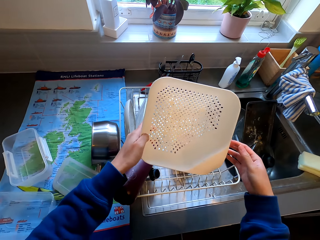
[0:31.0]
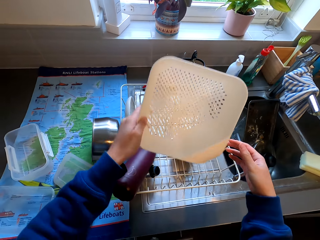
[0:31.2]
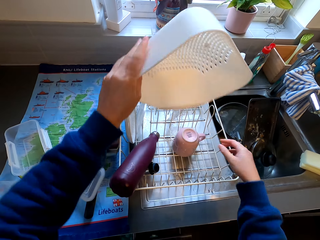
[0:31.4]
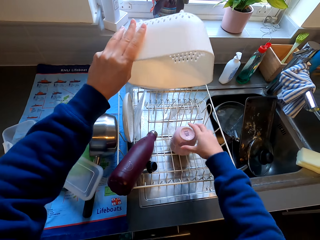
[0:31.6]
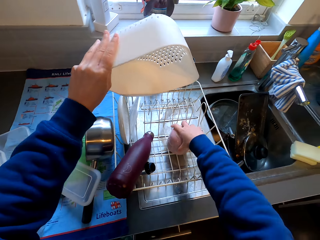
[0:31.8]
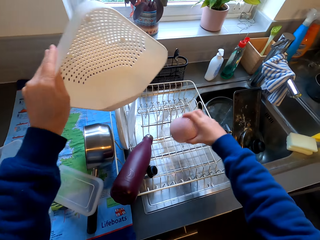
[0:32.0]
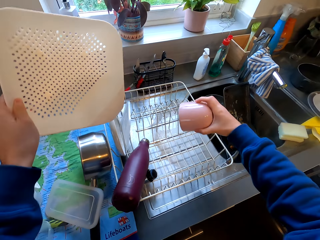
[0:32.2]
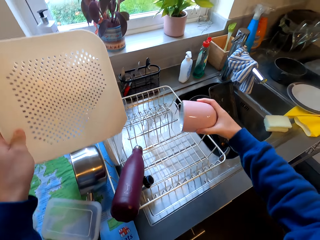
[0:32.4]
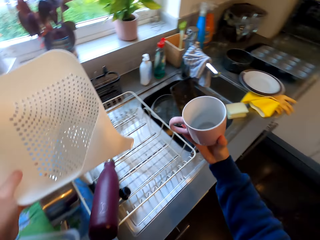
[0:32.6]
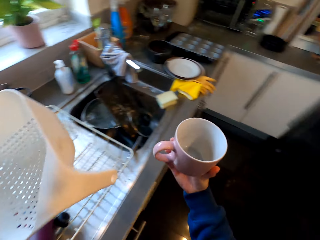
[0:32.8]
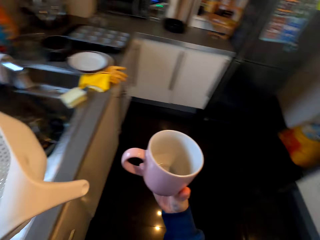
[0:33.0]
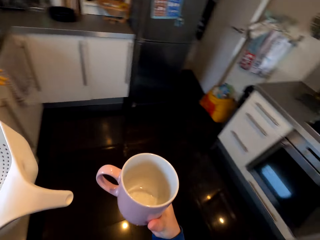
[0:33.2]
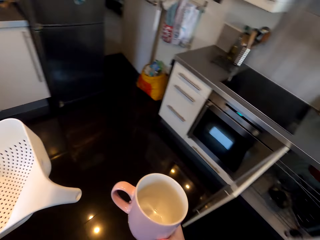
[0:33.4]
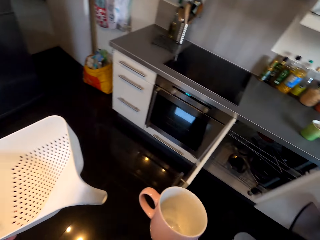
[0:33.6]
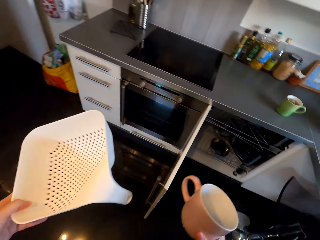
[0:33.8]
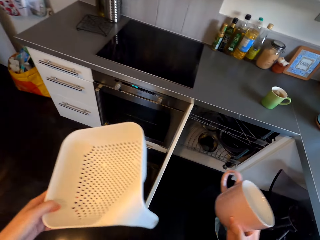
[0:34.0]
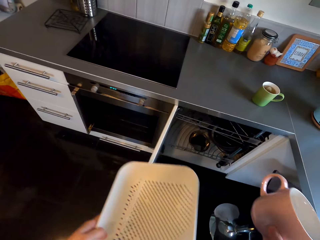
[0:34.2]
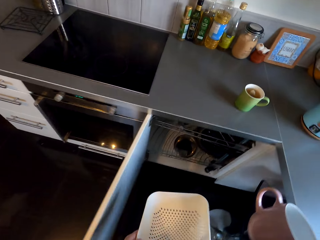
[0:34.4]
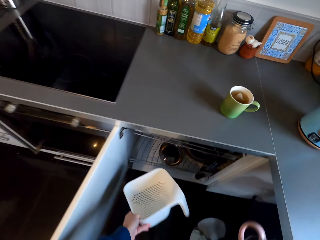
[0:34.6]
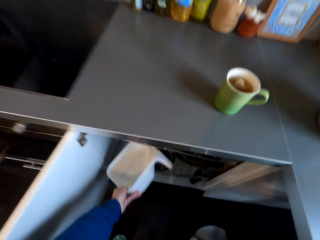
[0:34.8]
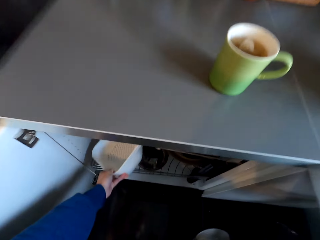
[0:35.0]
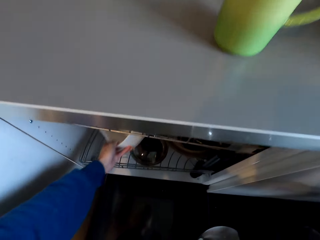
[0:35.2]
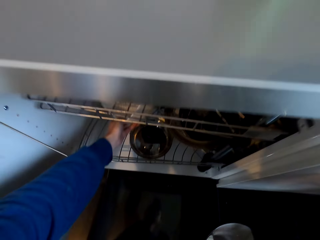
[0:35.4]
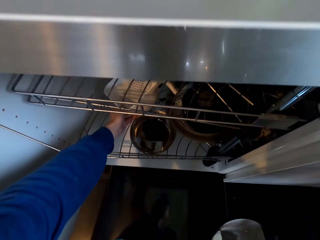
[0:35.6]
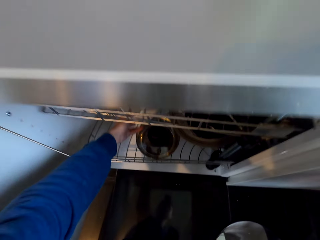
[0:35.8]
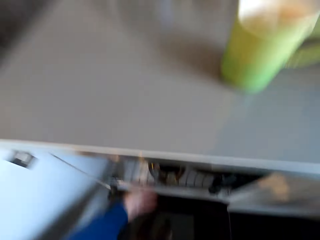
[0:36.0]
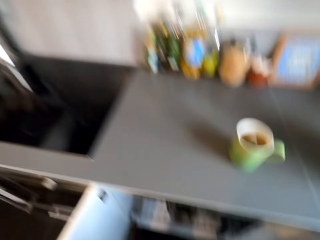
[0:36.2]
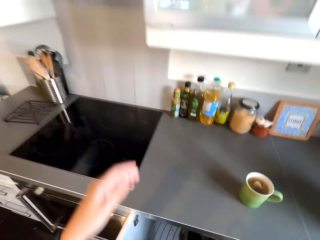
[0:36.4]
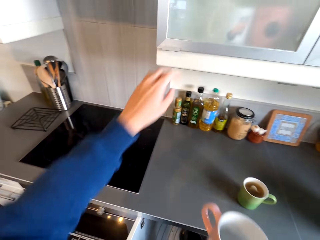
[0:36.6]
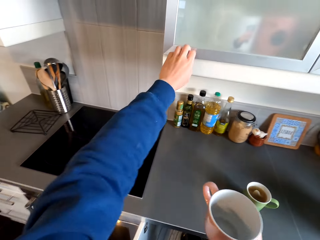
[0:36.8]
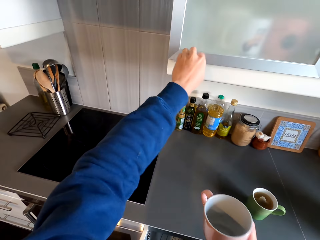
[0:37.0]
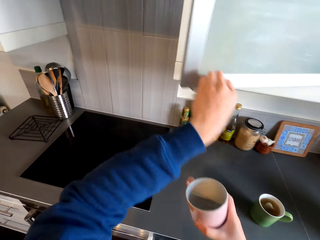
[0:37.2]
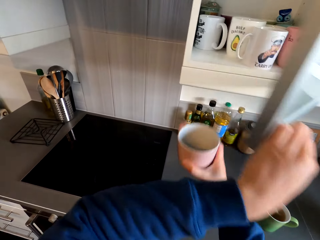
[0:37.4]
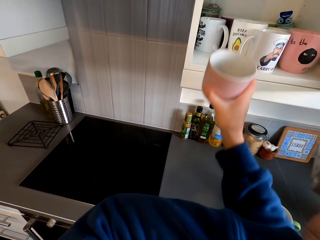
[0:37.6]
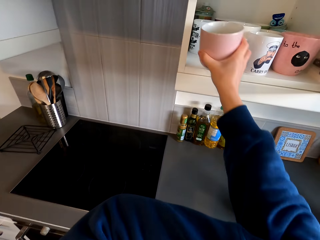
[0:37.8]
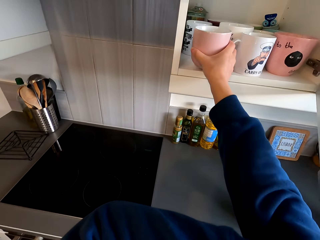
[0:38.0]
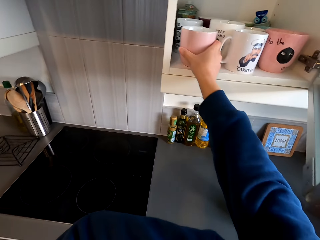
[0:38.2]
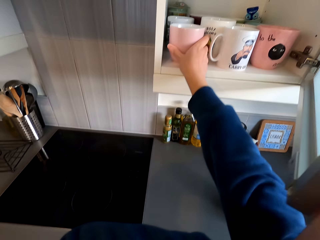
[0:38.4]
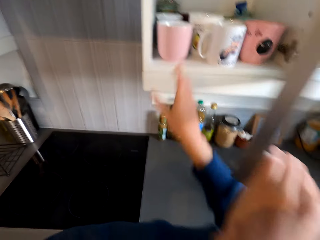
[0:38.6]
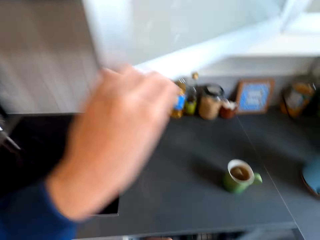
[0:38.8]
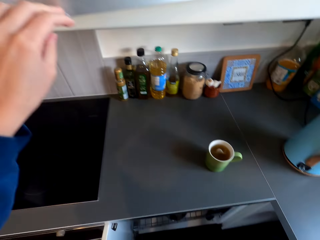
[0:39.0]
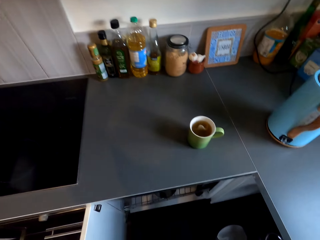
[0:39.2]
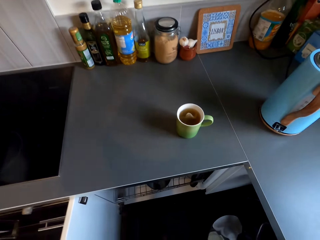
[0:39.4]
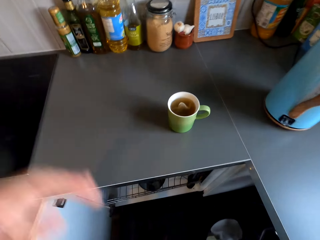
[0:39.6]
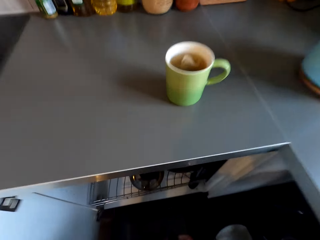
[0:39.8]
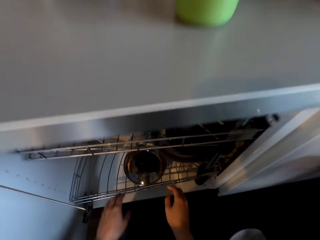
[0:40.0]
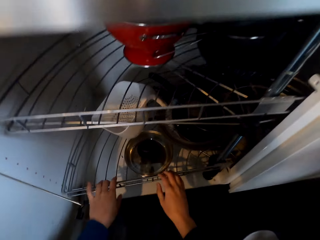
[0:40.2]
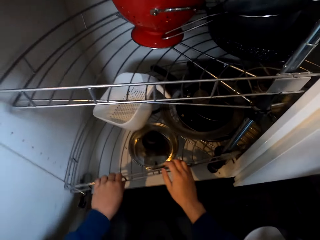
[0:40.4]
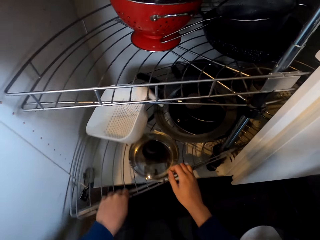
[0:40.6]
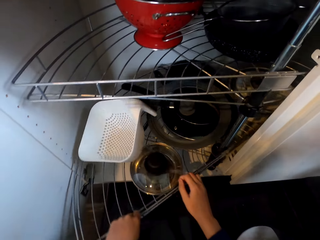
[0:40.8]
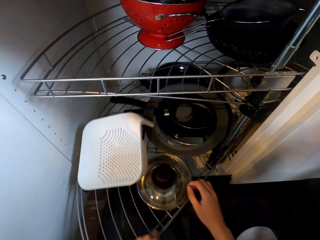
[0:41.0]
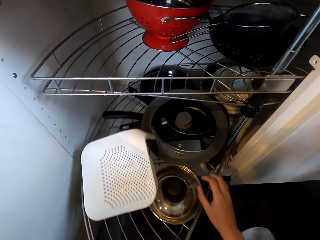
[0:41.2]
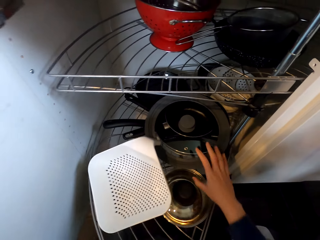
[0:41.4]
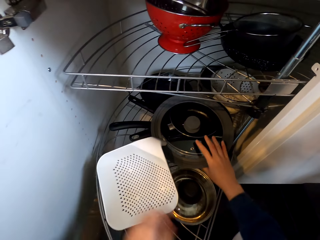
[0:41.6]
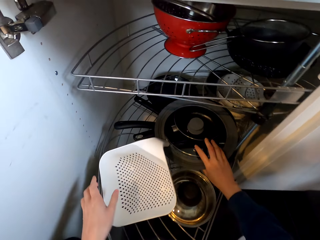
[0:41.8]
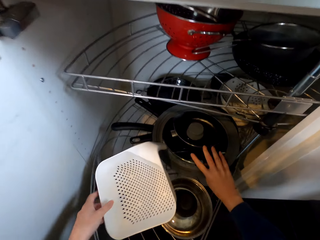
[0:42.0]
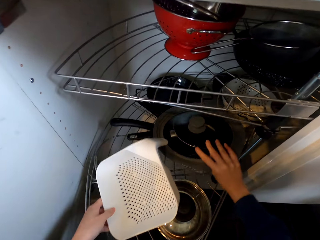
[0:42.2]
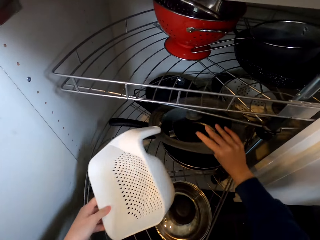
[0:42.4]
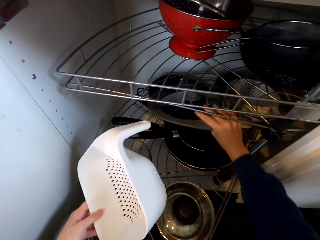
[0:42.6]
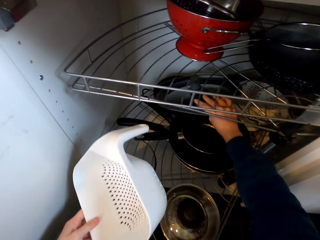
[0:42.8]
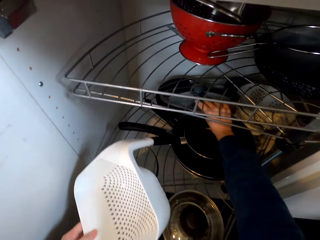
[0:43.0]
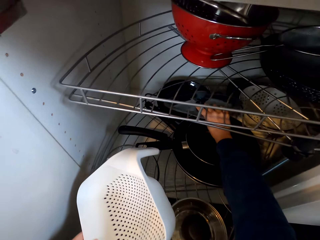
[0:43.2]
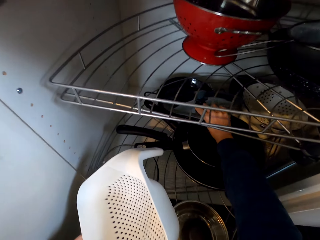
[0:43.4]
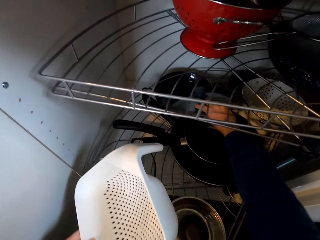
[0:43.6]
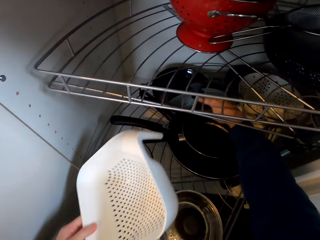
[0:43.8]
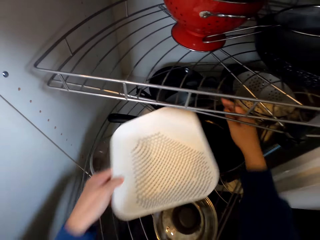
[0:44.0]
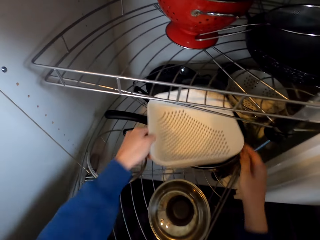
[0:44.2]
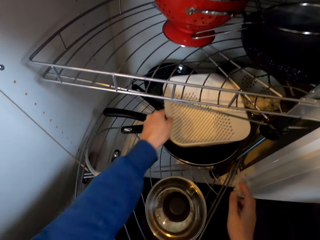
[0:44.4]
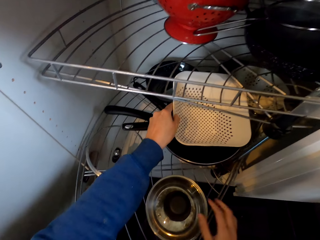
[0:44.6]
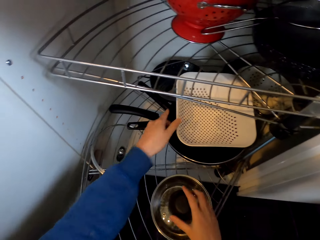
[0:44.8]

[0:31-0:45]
The camera wearer looks around the kitchen. They move towards the room. They put the sieve in the dish rack inside the cupboard with the left hand. They open the cupboard. They put the cup in the cupboard with the right hand. They close the cupboard with the left hand. They move out the dish rack inside the cupboard. They touch the utensils in the cupboard with both hands. They move the utensils inside the dish rack.

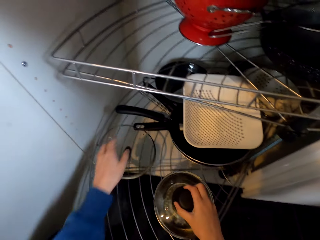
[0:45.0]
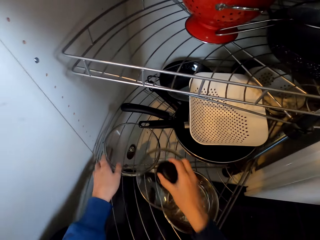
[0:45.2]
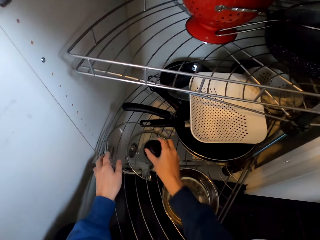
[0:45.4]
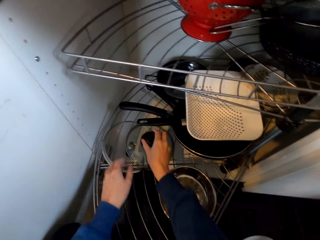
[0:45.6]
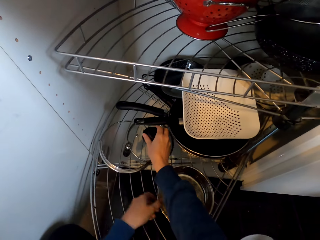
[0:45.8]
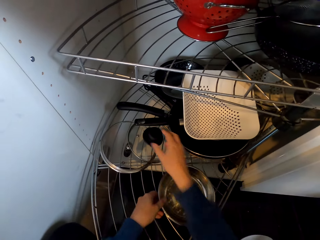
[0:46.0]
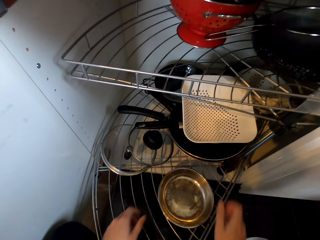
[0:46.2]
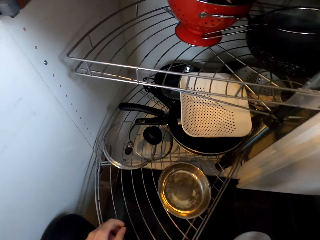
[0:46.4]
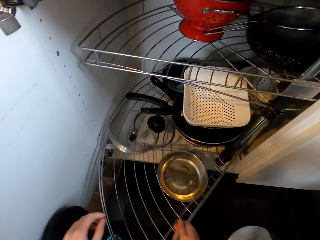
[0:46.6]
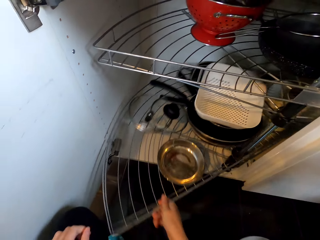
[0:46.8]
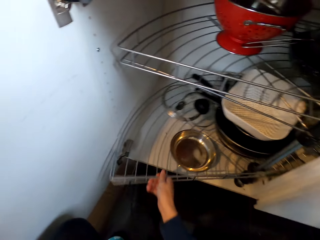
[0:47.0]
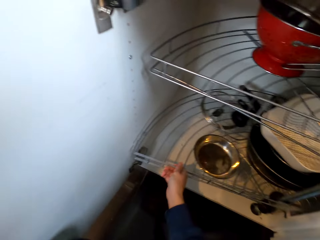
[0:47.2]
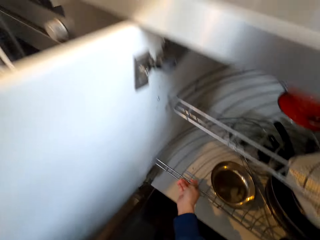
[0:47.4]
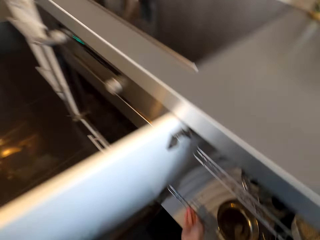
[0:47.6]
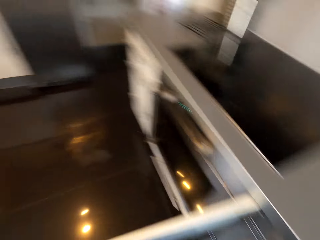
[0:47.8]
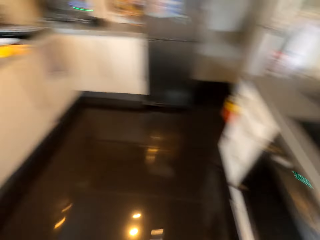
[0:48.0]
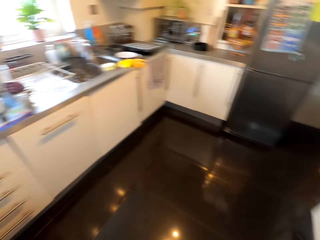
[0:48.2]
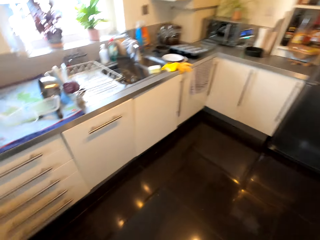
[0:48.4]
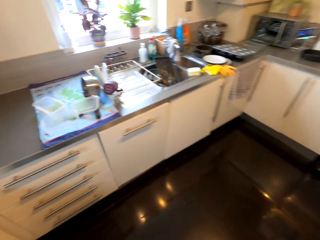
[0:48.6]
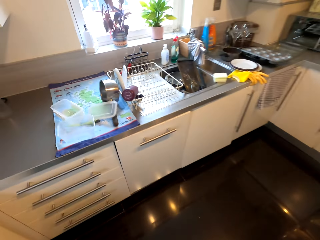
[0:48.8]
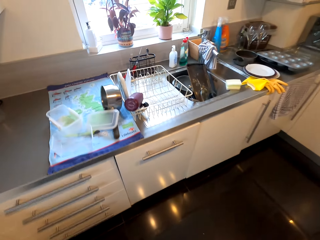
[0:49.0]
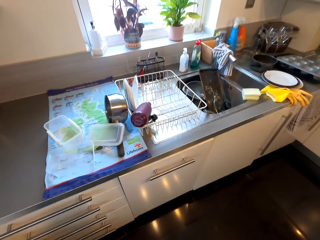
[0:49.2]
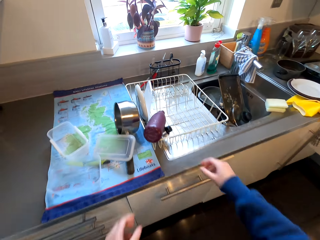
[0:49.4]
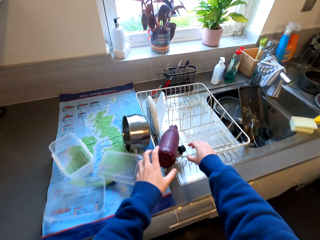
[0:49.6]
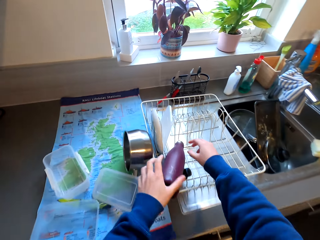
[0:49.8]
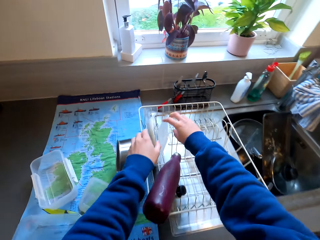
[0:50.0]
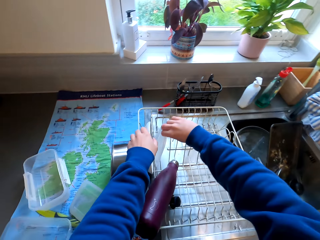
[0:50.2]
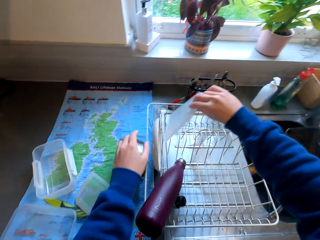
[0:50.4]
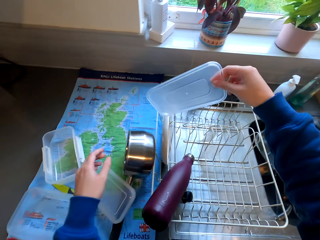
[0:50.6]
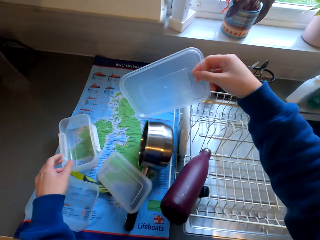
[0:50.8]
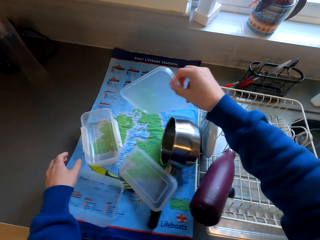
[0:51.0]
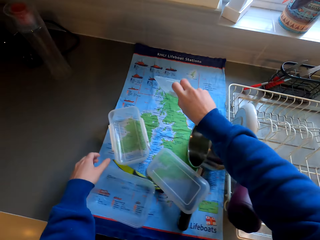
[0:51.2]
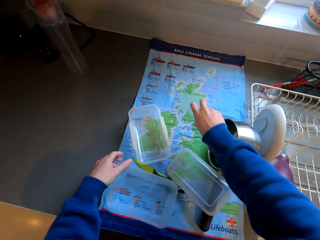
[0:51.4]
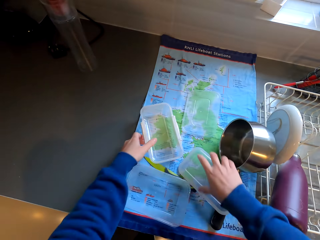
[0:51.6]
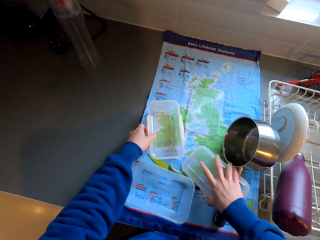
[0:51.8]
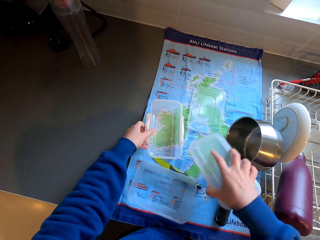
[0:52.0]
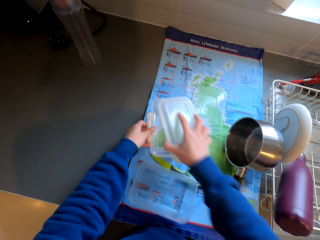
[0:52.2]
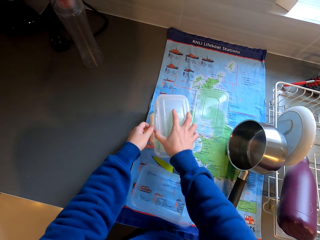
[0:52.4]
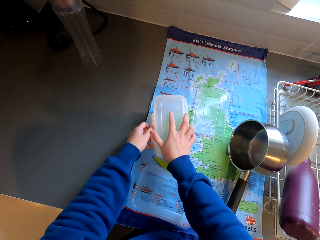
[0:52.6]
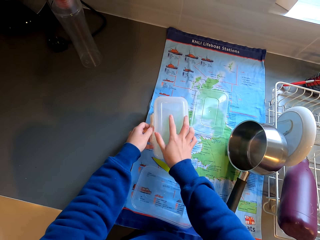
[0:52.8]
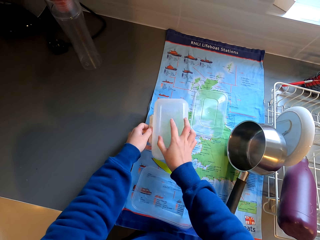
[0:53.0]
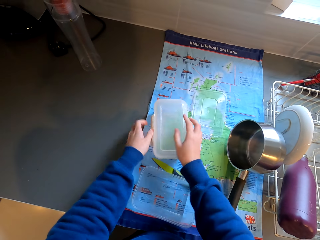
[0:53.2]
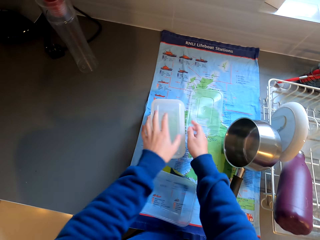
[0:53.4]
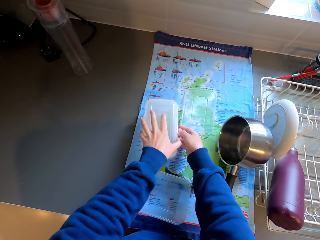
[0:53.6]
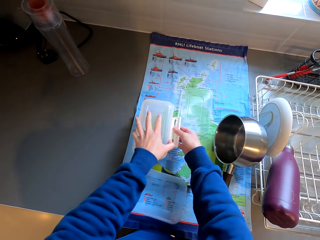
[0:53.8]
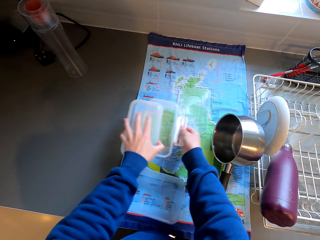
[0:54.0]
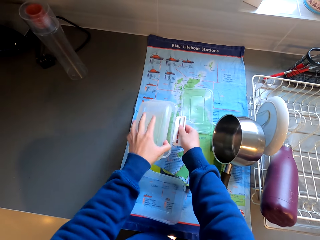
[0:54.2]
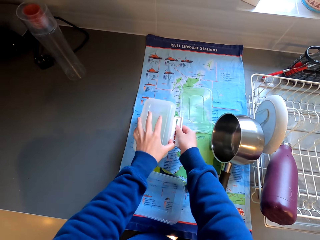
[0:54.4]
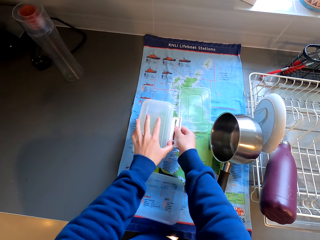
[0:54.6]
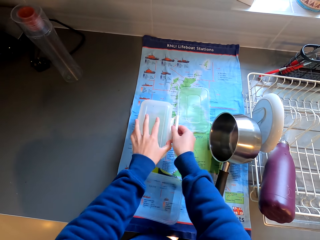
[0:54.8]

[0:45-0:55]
The camera wearer moves in the dish rack inside the cupboard. They close the cupboard with the left hand. They look around the kitchen. They walk around the kitchen. They move towards the room. They pick up the container lid from the dish rack. They put the container lid on the table. They pick up another container lid from the table. They close the container with the lid.
